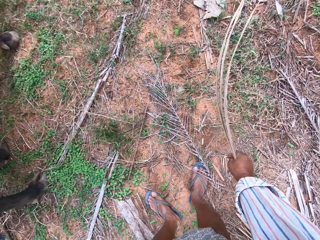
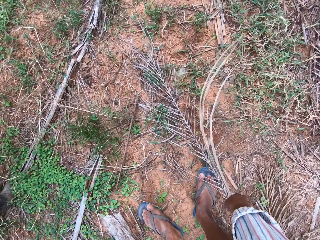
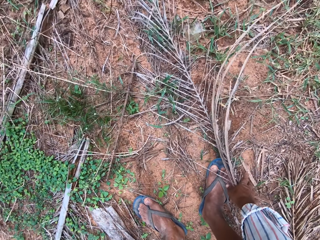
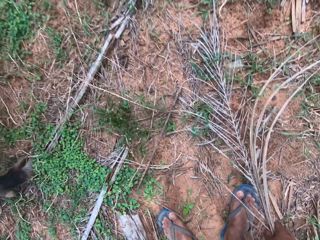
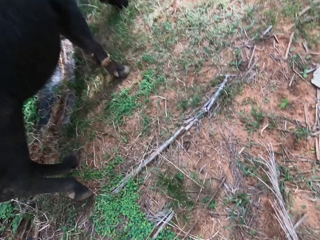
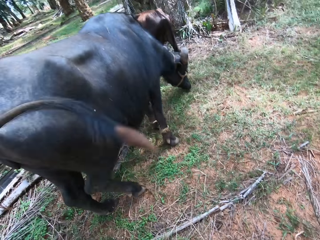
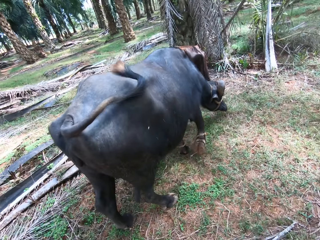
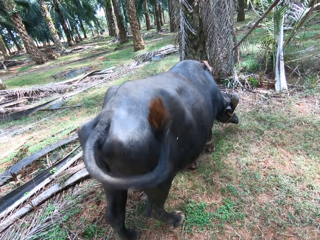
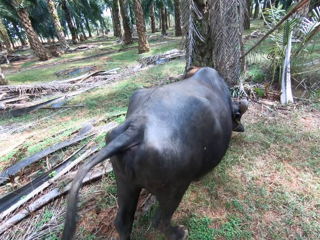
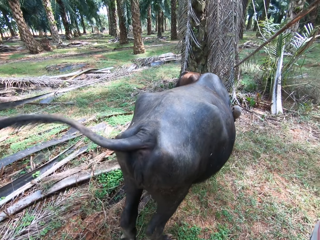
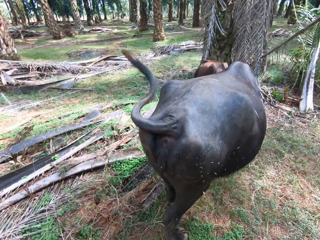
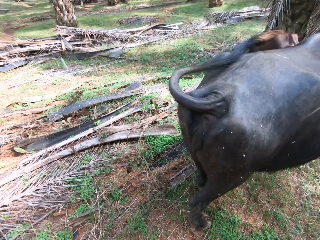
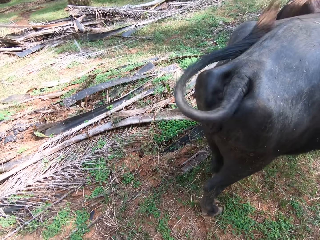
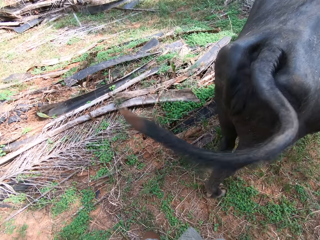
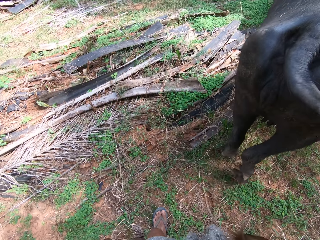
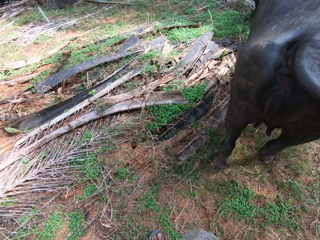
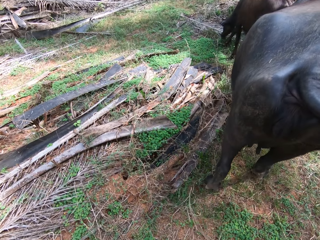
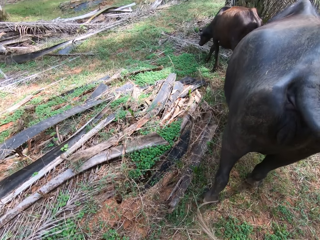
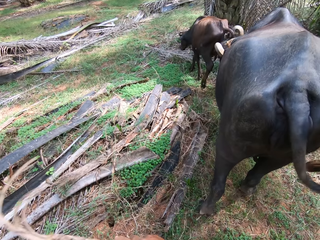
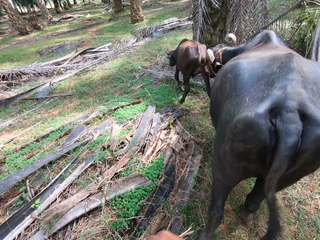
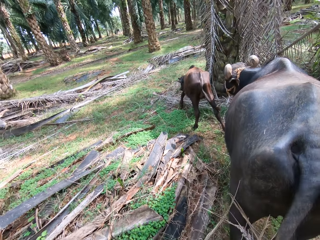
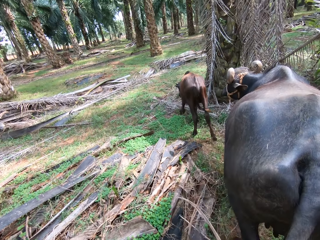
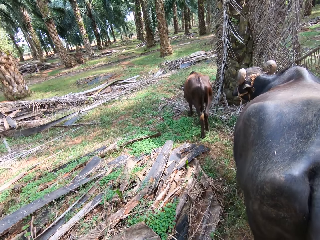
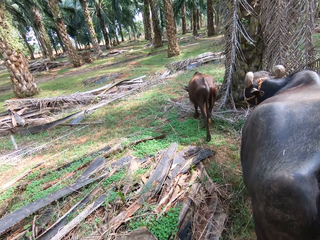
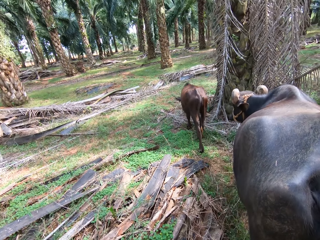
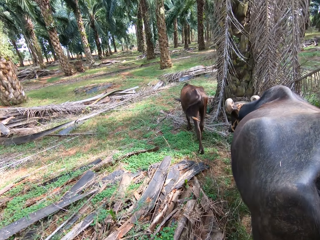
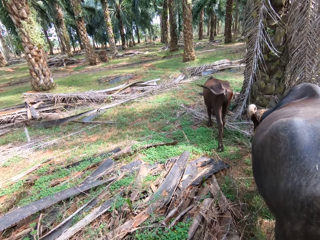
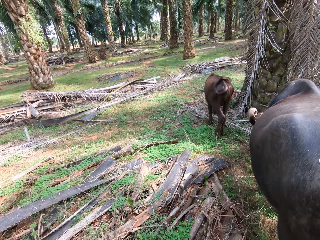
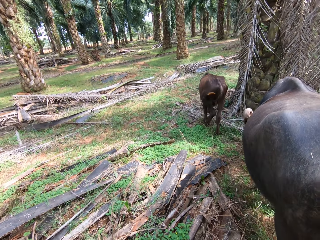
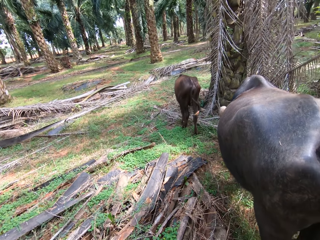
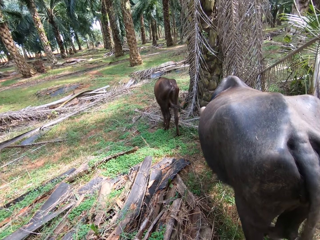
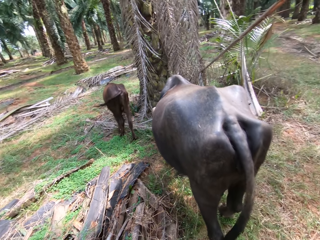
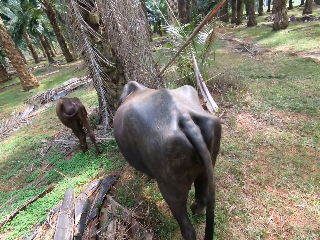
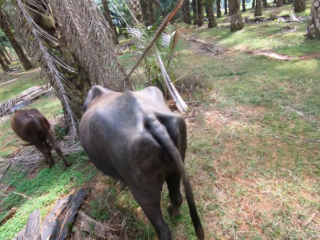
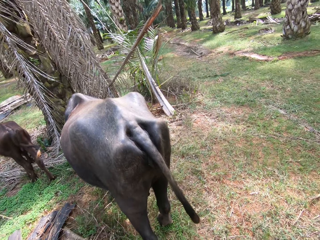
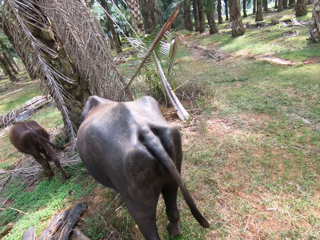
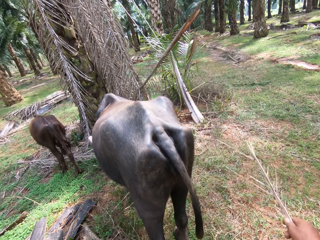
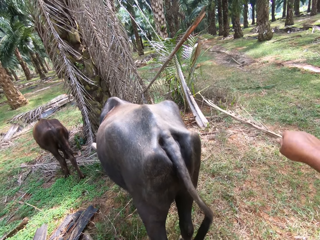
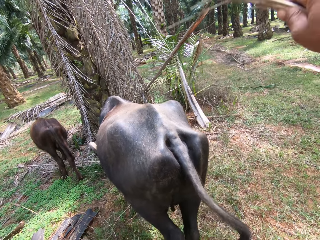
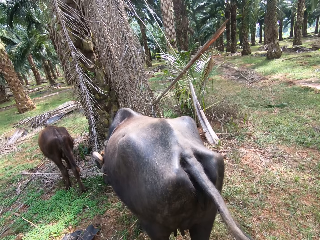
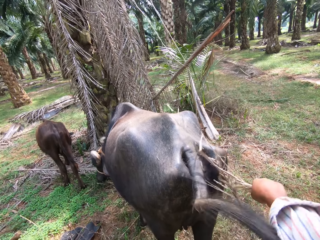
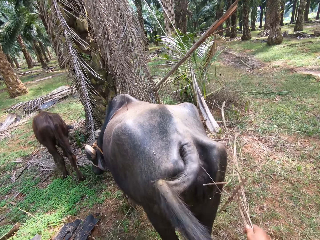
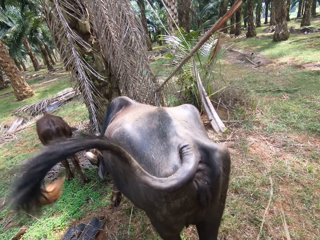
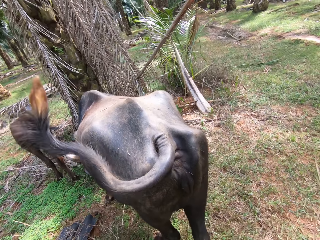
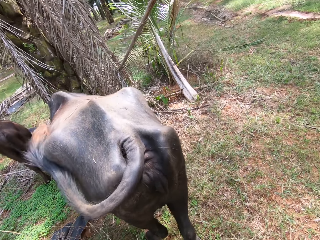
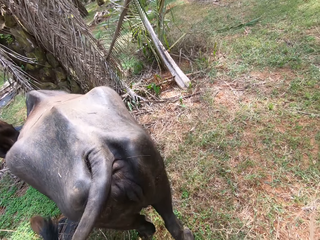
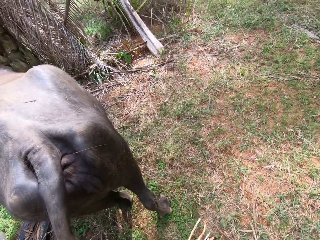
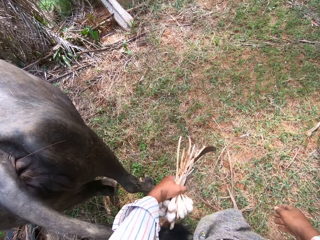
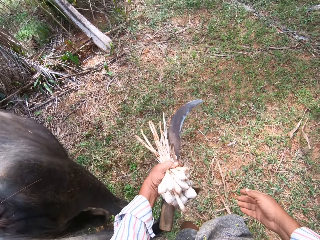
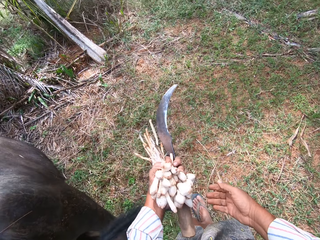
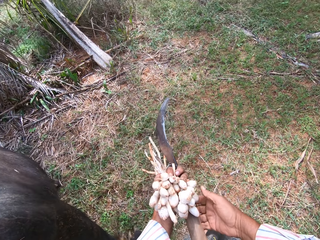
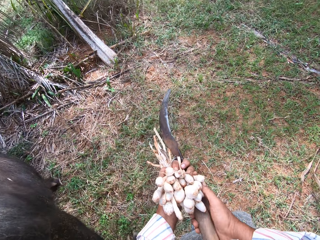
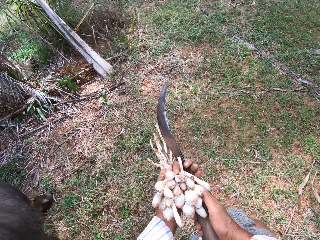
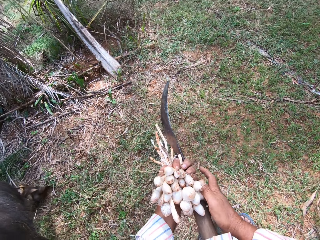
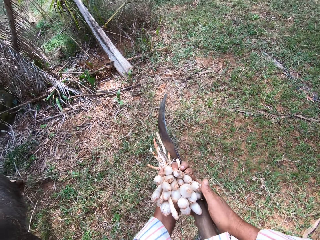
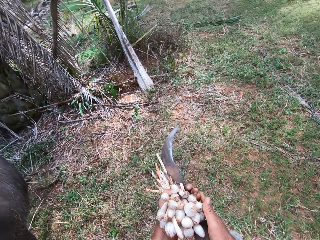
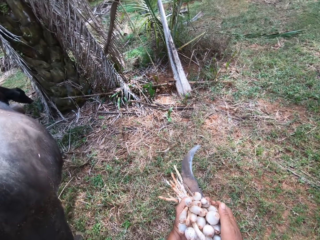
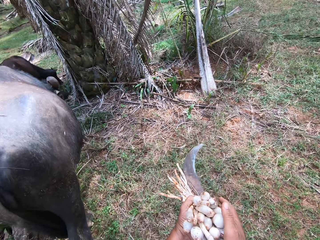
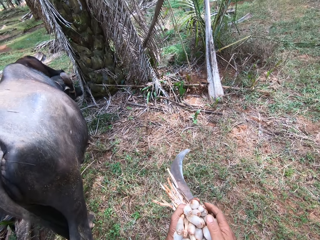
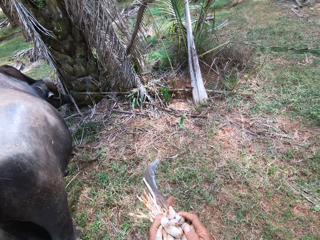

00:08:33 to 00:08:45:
The camera wearer picks up a palm leaf. They hit the cow with the twig. They drive away the cows.

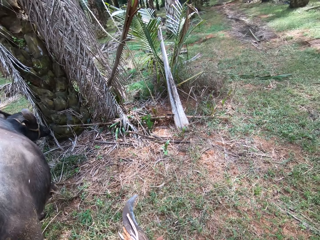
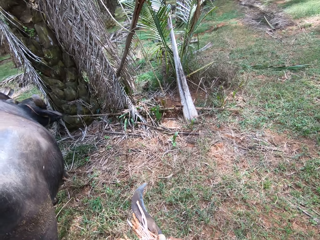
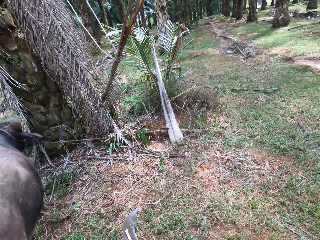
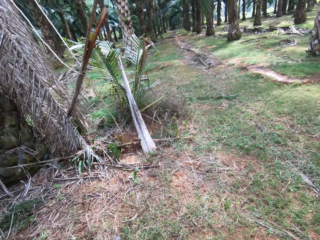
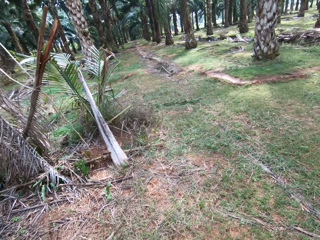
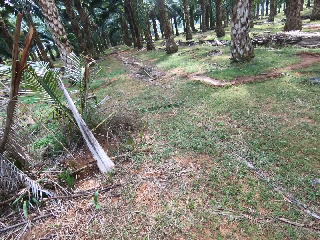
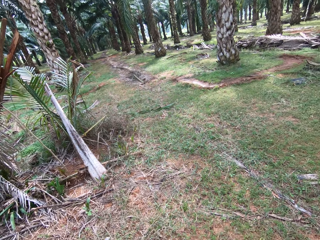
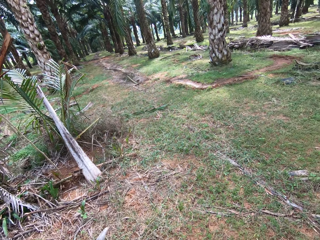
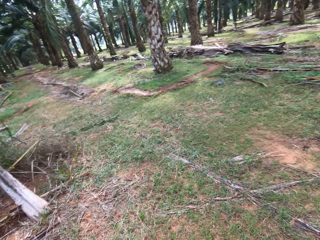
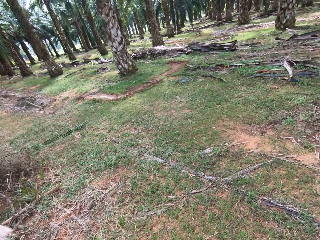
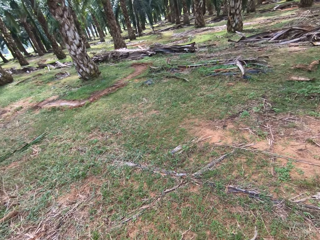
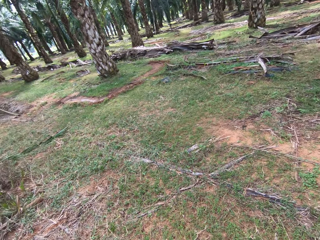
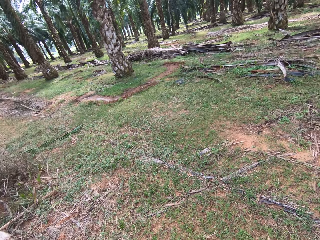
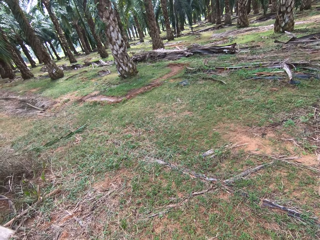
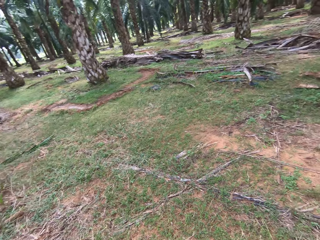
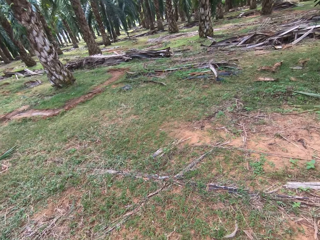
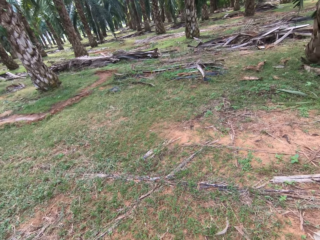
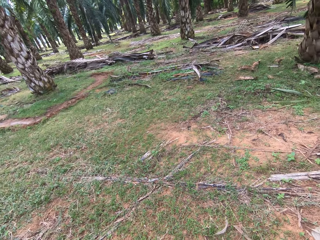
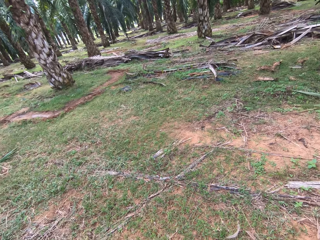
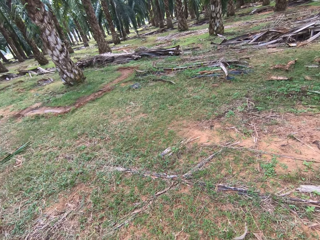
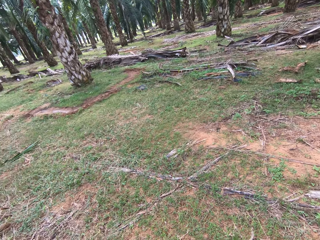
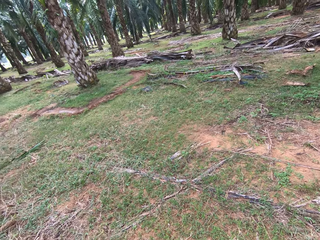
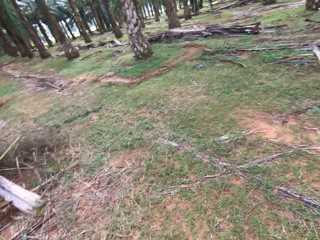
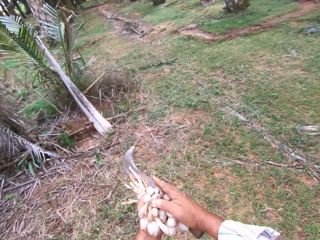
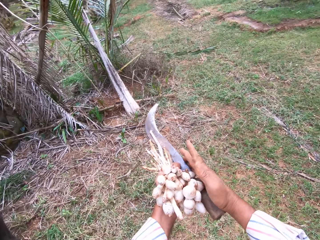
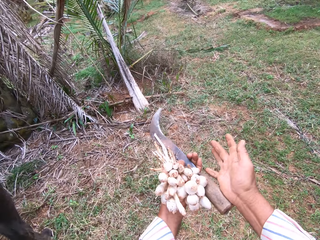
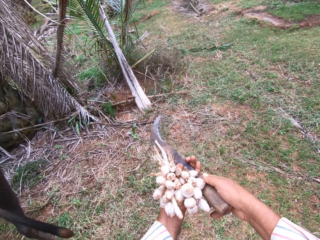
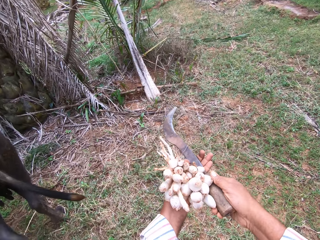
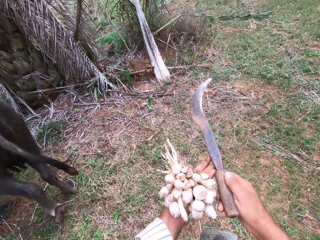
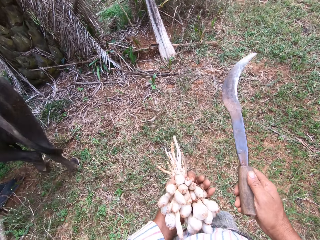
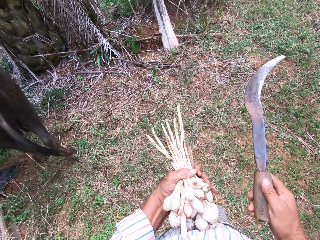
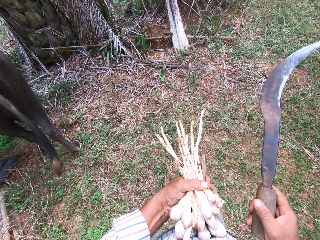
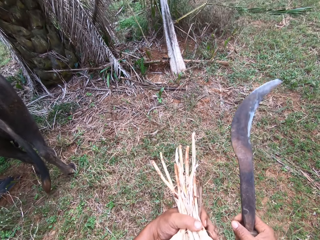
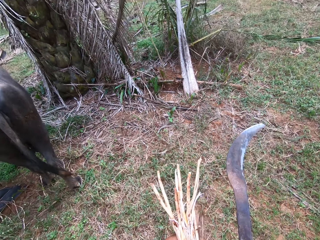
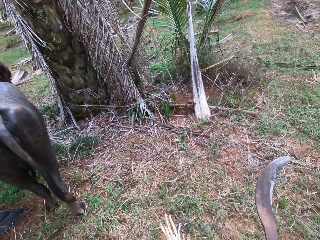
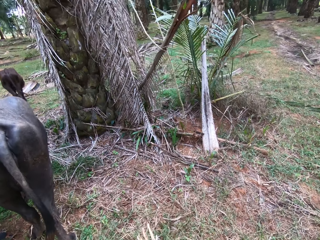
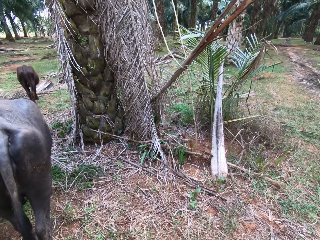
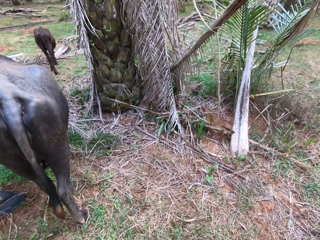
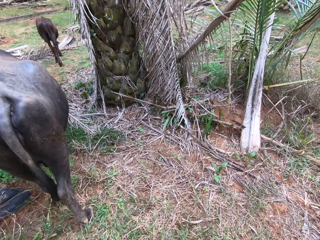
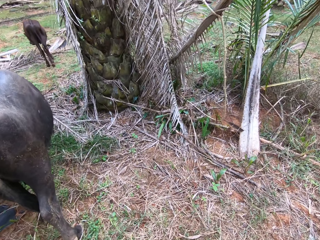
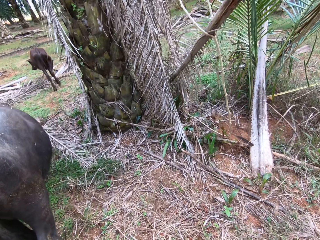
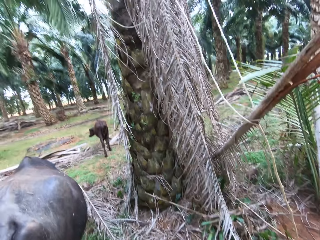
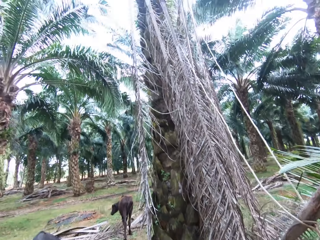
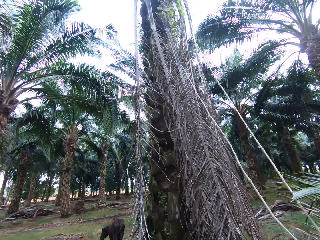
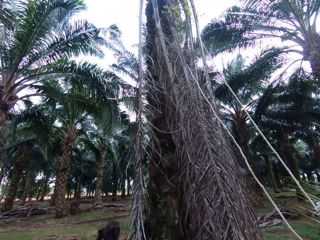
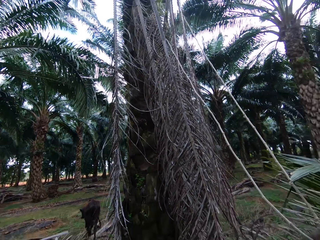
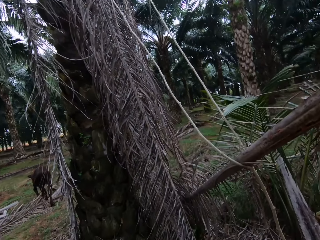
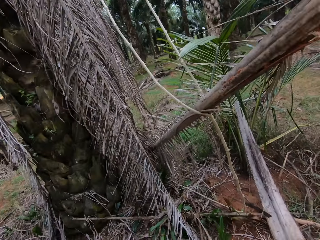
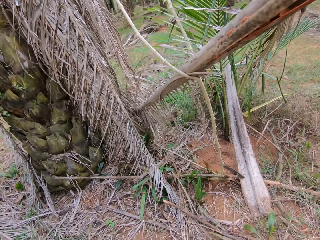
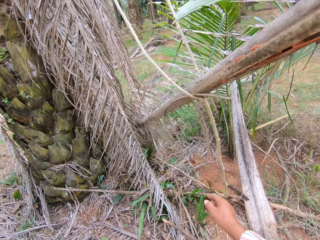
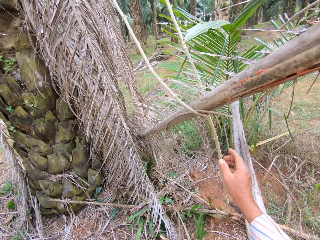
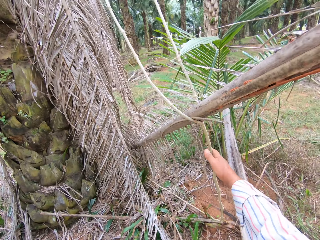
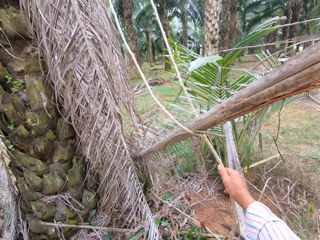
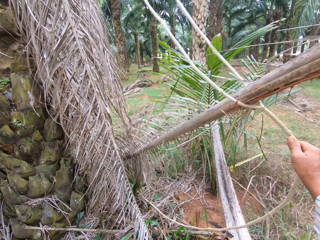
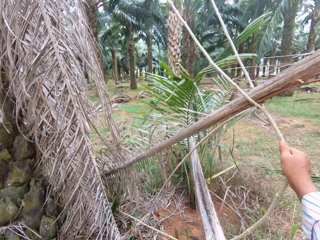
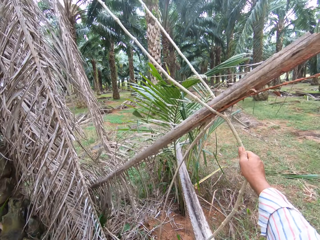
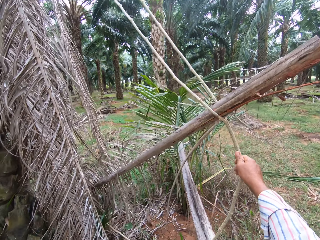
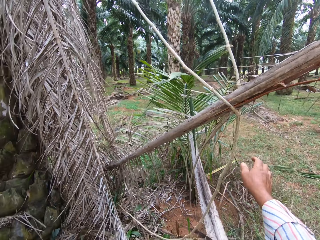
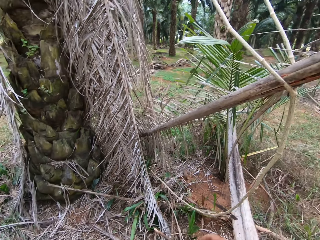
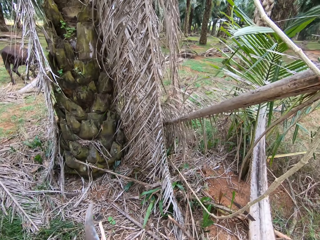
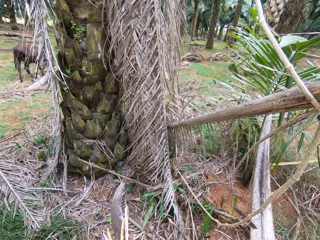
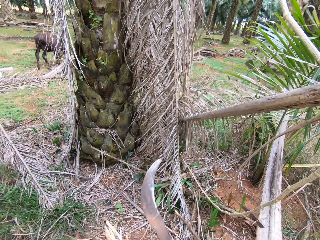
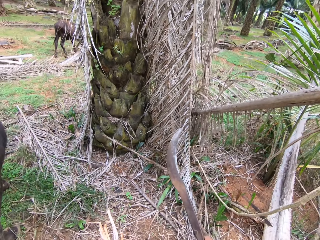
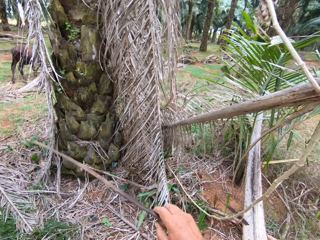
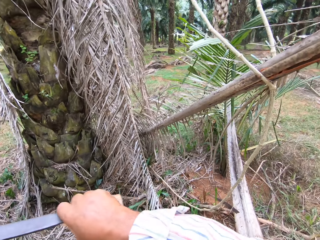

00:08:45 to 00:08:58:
The camera wearer looks around the farm. They pull a rope or plant.
